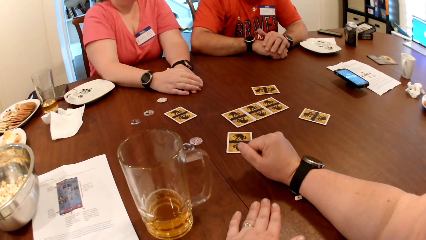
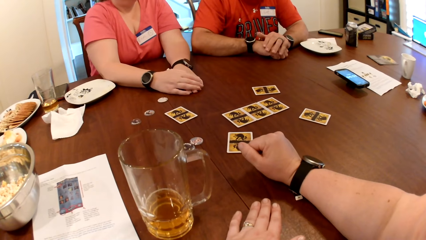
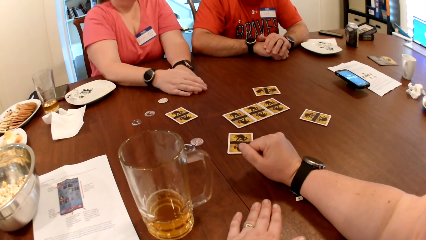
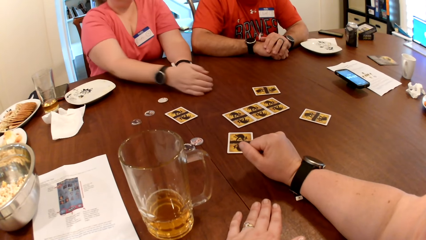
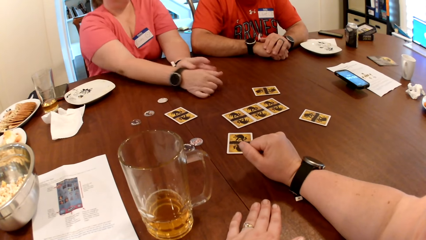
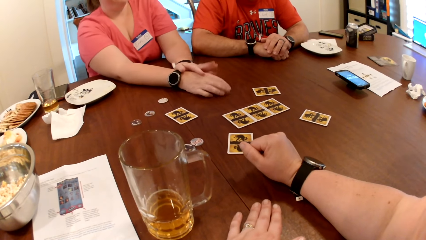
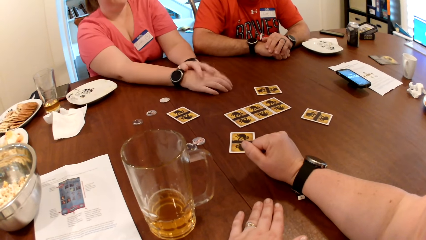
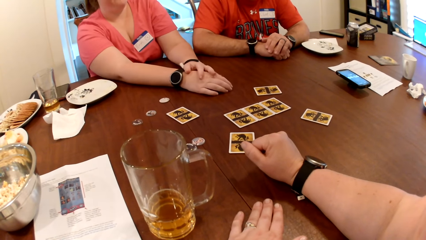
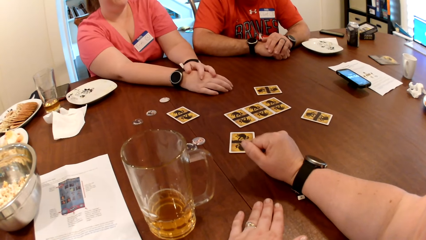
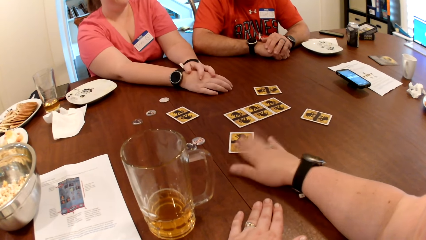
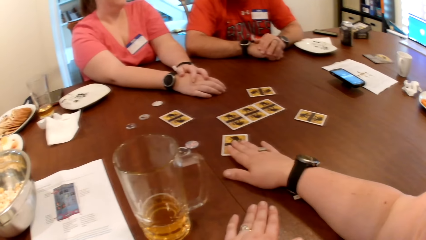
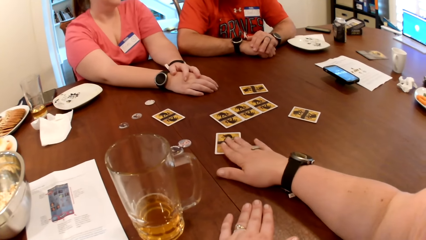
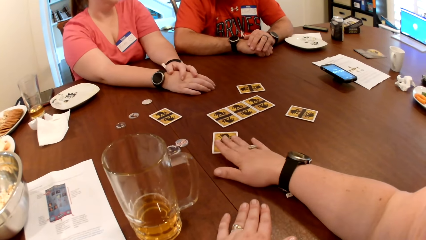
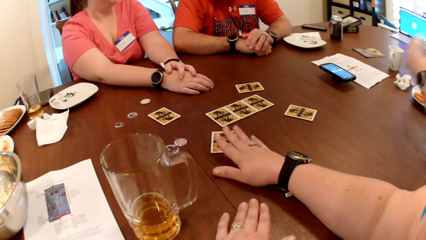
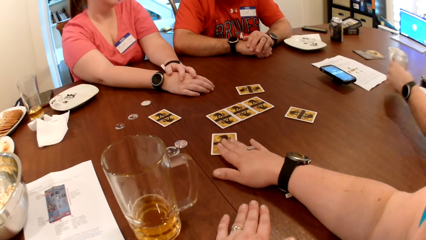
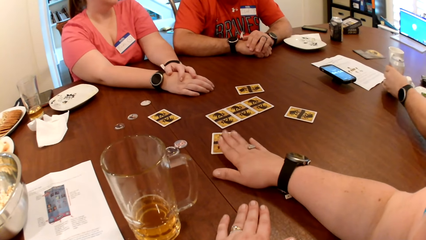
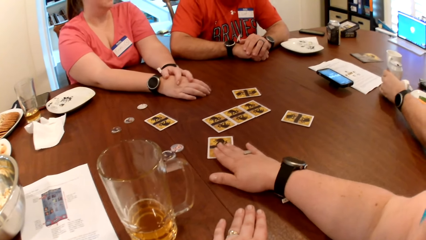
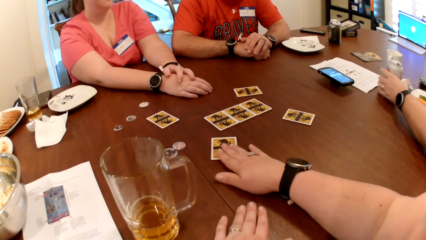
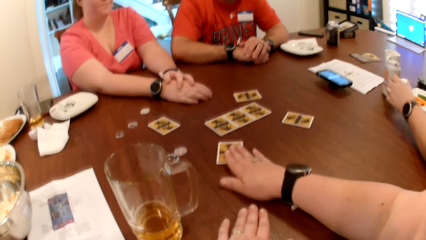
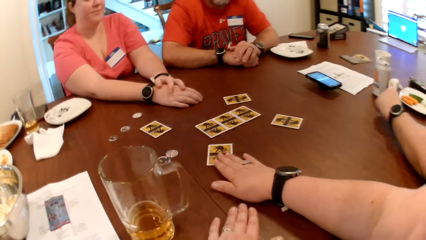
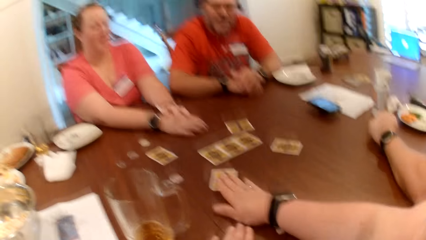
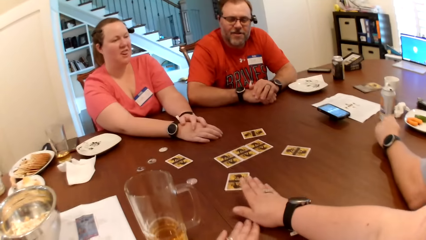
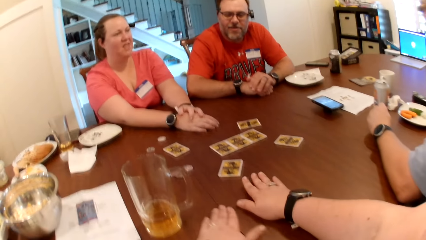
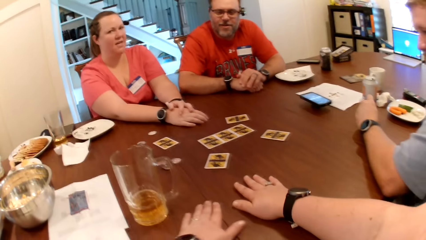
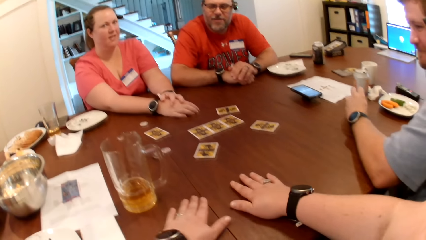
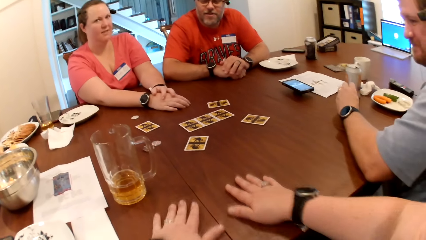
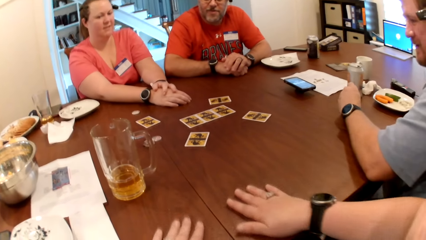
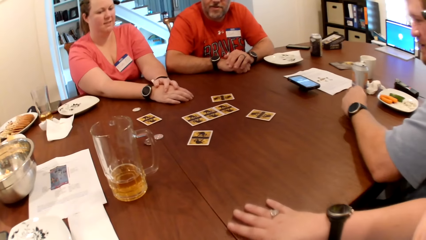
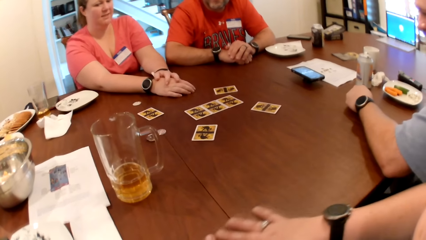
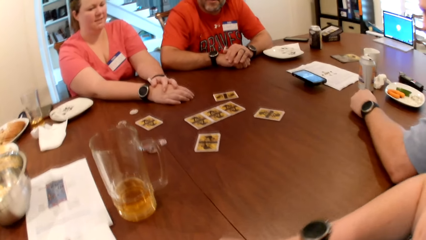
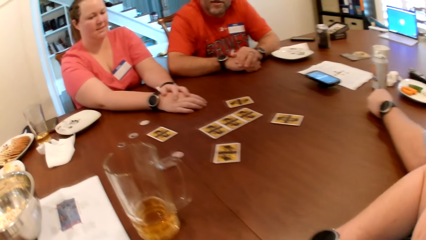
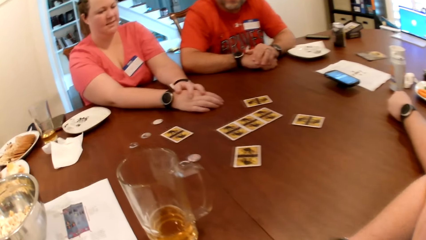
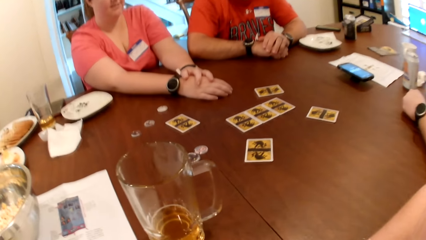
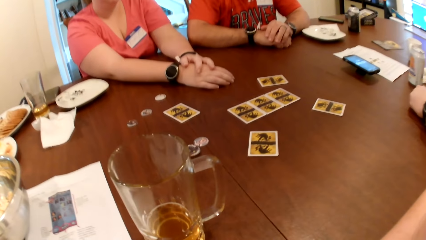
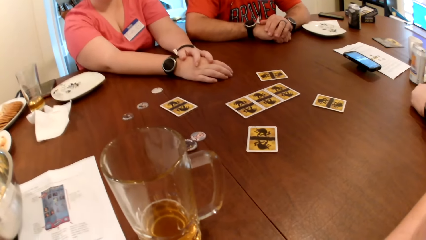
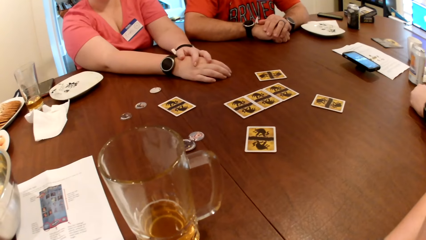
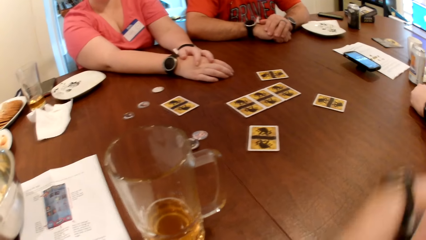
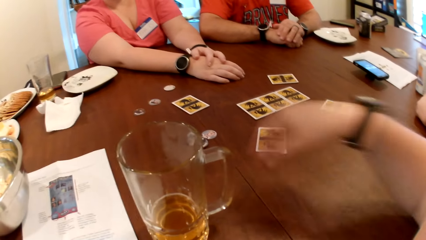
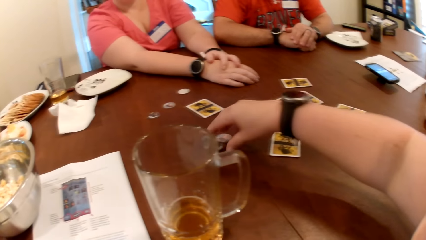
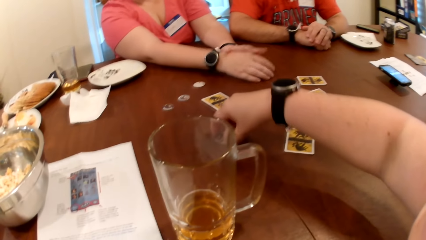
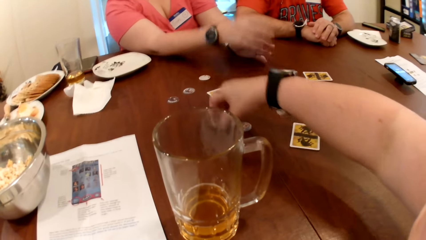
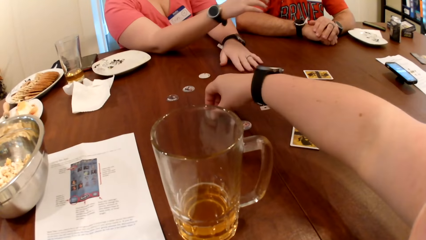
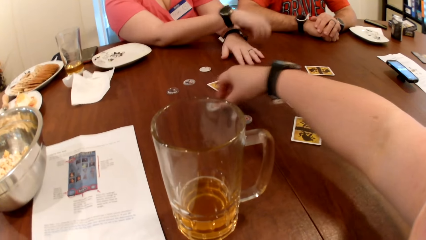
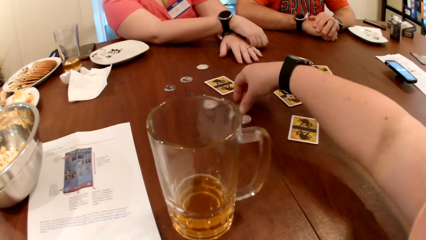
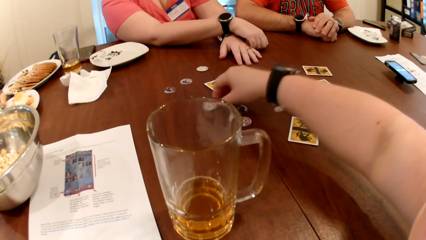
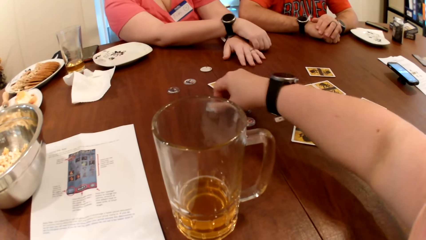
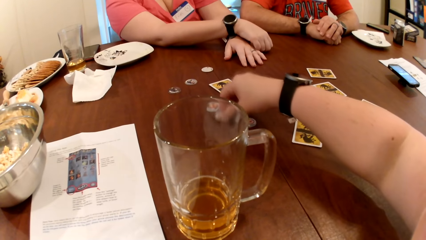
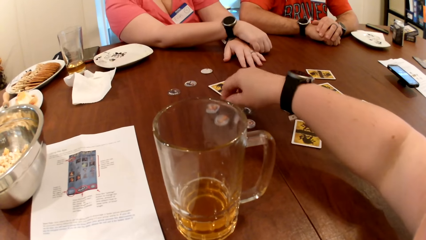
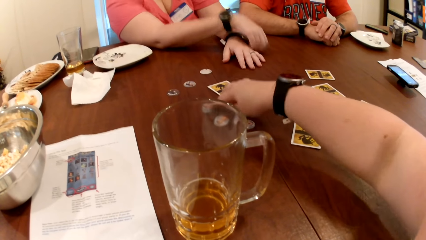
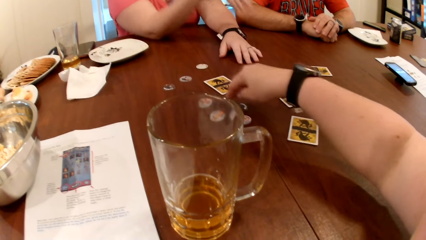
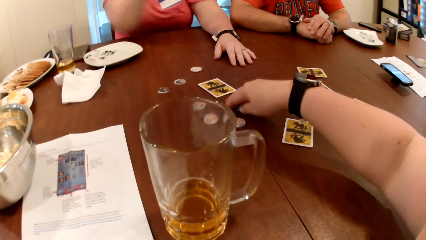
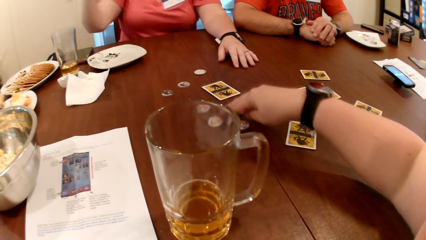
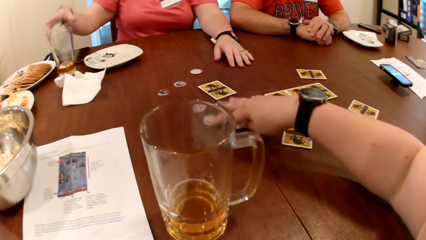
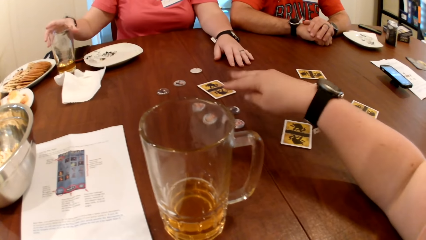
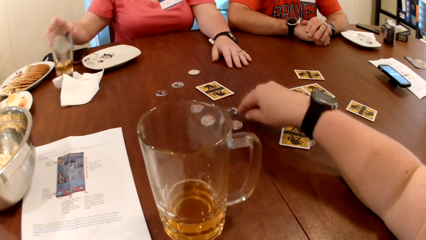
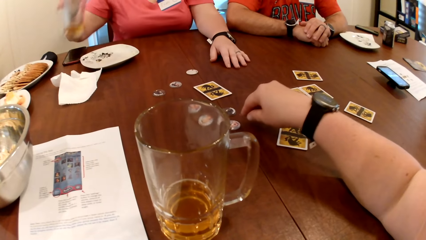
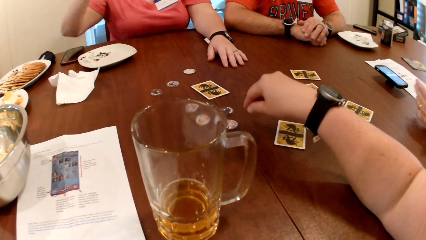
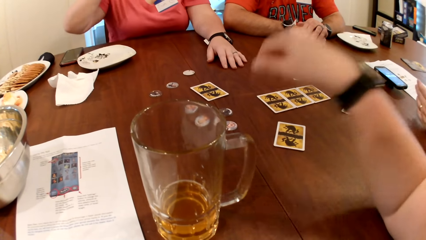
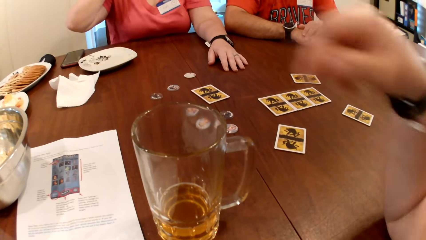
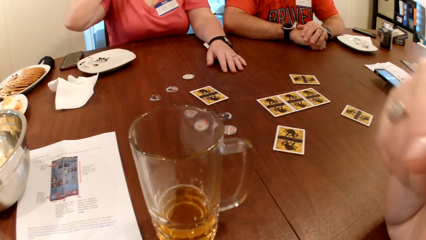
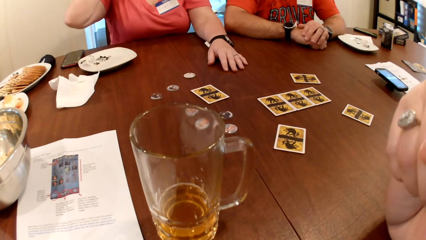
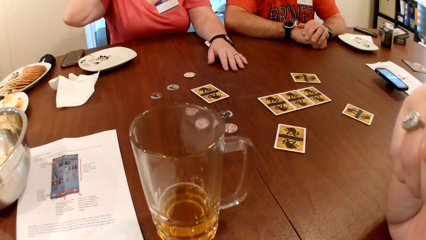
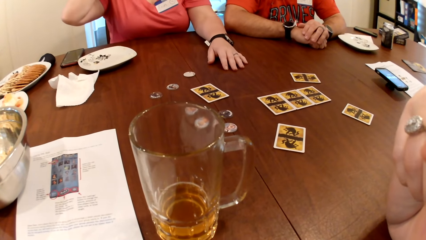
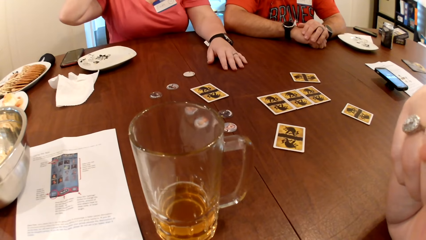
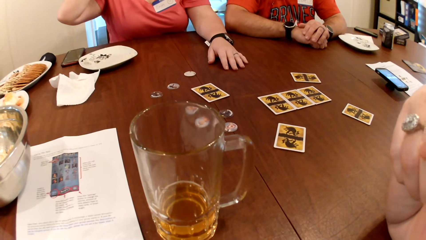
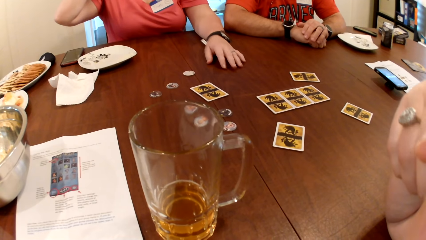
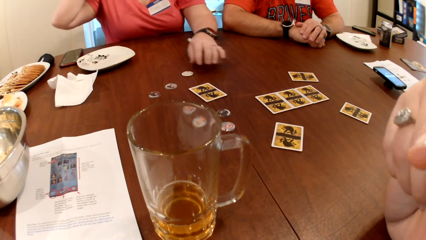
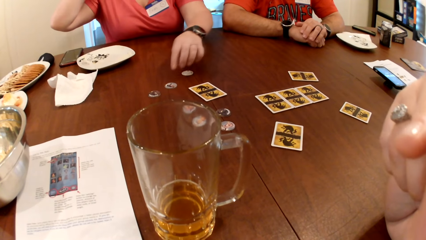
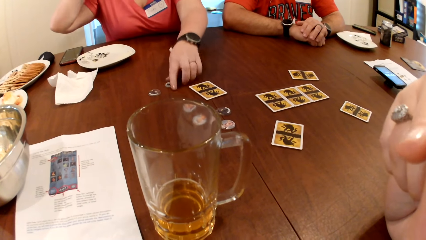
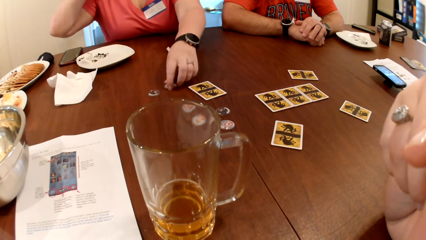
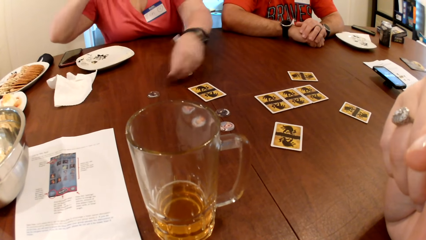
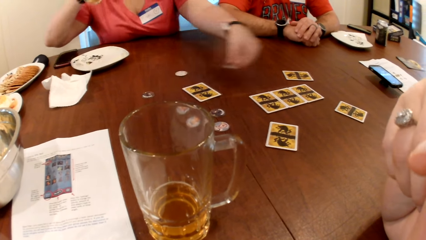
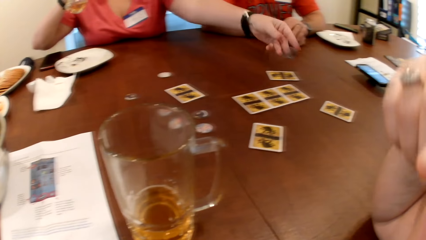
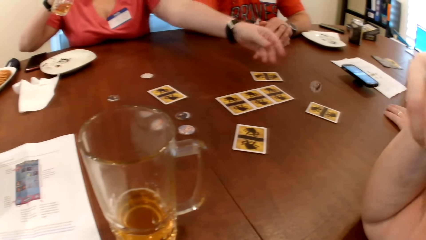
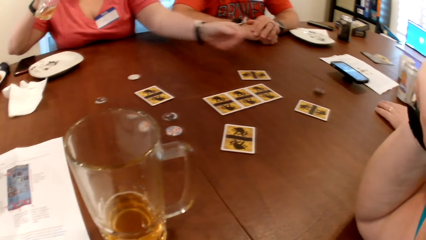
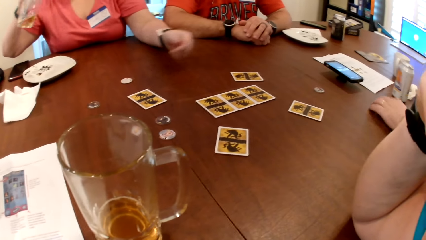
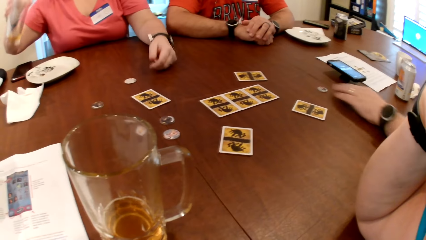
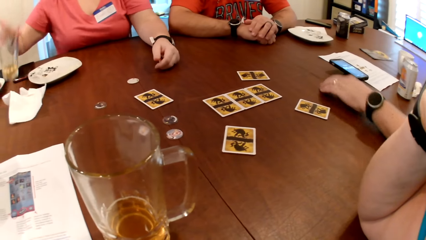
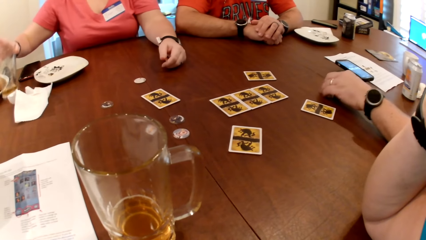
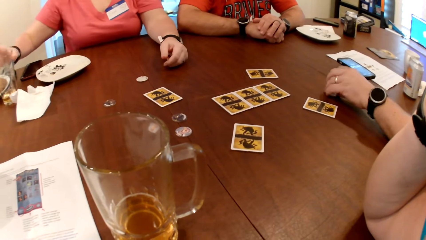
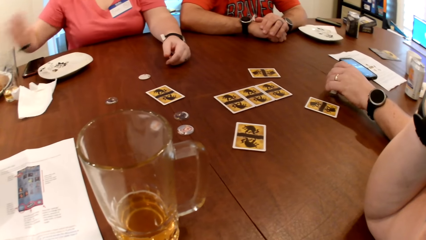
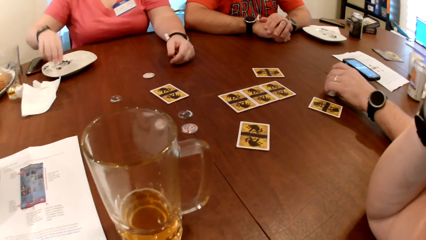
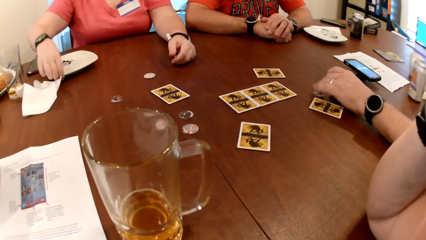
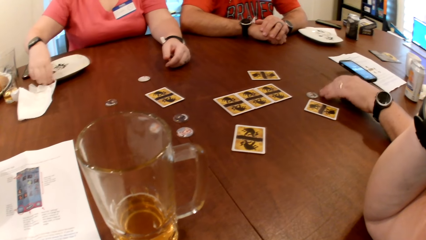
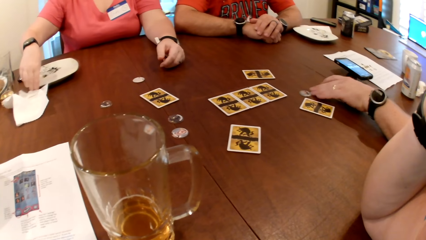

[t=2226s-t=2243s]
The woman moves her right hand on the table. The camera wearer places her left hand on the card. The man drops a can on the table with his left hand. He places his left hand on the table. The camera wearer moves both hands on the table. She takes a token from the table with her left hand. She drops the token on the table. The woman places her right hand on the table. The camera wearer takes the token with her left hand. She drops the token on the table. She moves the token across the table with her left hand. She touches the token on the table with her left hand. She moves the token with her left hand. The woman takes a glass cup from the table with her right hand. The camera wearer rubs her face with her left hand. The woman takes the token from the table with her left hand. She throws the token on the table. She places her left hand on the table. She drops the glass cup on the table. The man moves the token with his left hand.
